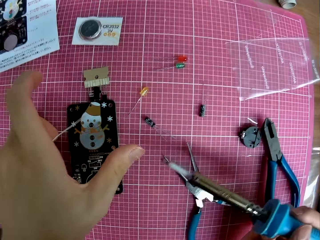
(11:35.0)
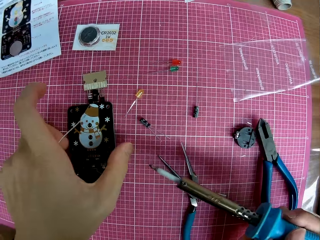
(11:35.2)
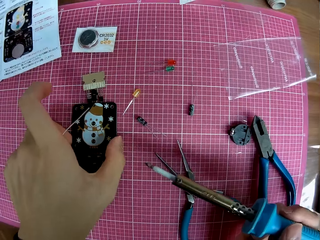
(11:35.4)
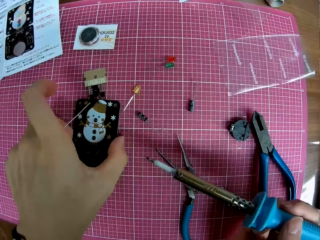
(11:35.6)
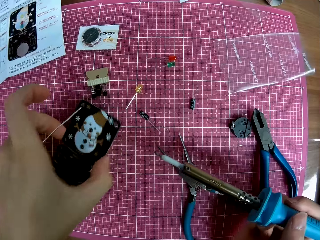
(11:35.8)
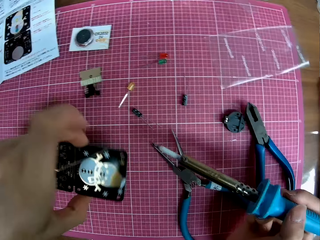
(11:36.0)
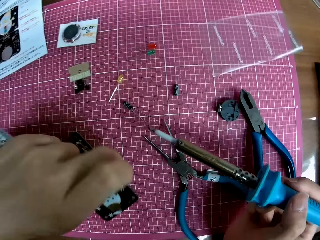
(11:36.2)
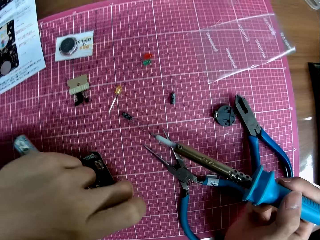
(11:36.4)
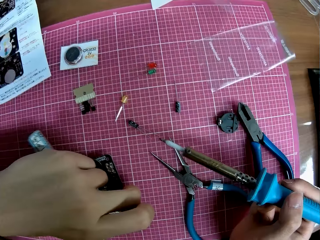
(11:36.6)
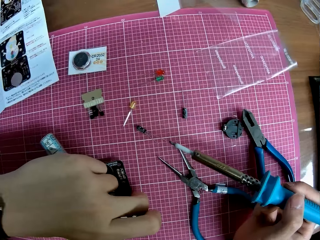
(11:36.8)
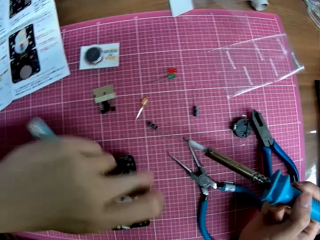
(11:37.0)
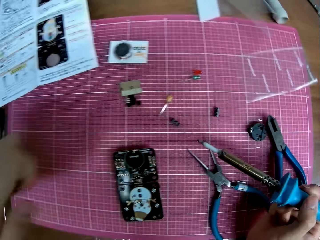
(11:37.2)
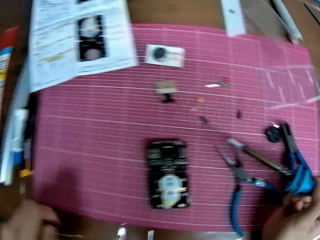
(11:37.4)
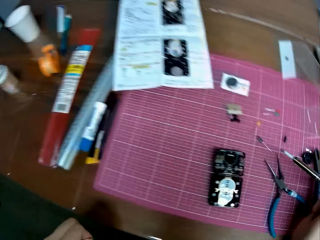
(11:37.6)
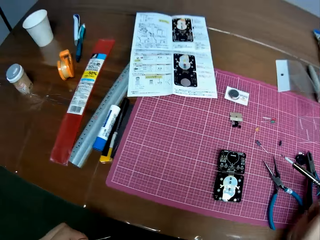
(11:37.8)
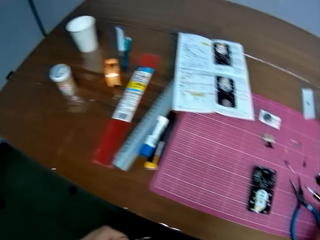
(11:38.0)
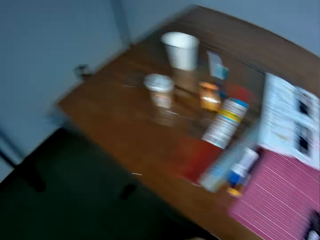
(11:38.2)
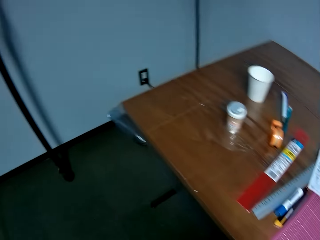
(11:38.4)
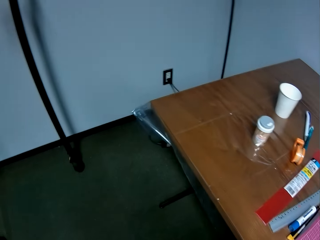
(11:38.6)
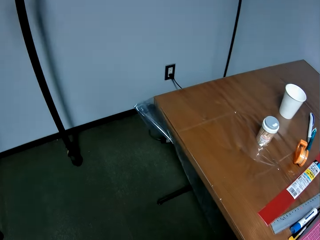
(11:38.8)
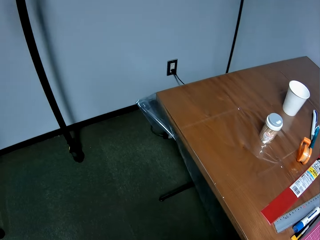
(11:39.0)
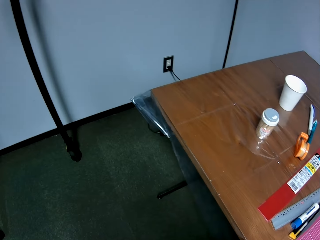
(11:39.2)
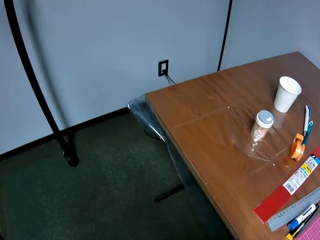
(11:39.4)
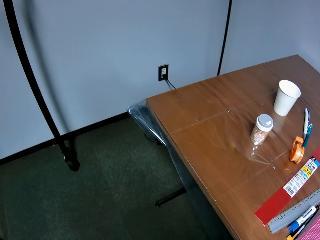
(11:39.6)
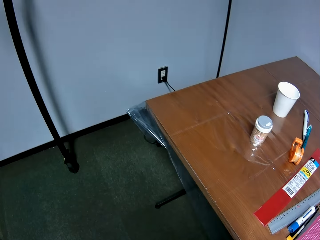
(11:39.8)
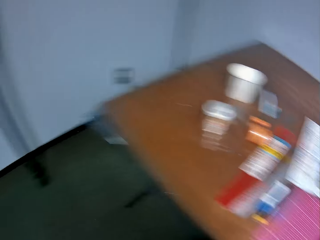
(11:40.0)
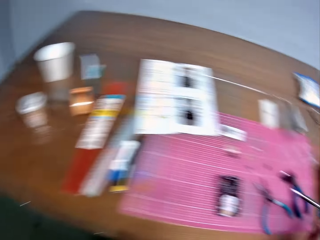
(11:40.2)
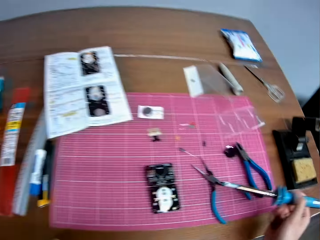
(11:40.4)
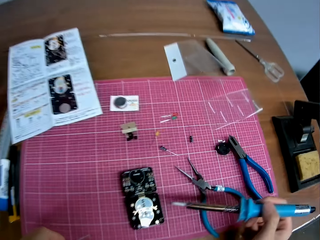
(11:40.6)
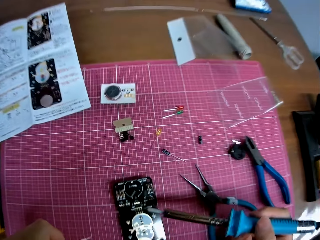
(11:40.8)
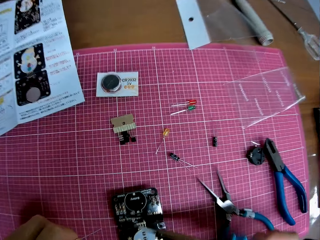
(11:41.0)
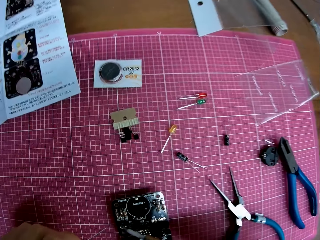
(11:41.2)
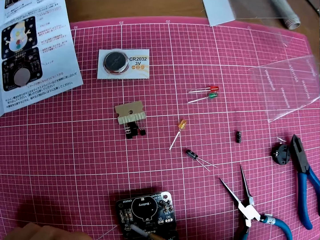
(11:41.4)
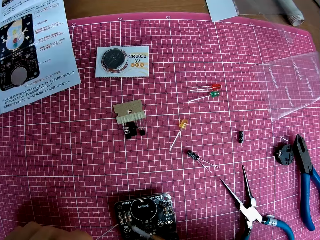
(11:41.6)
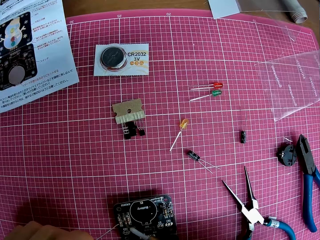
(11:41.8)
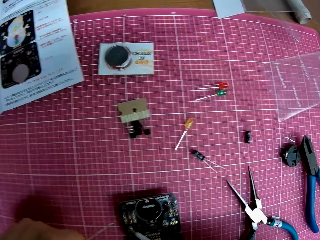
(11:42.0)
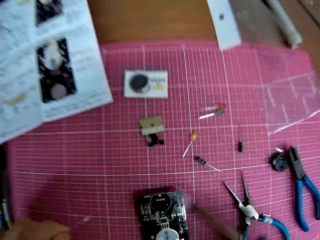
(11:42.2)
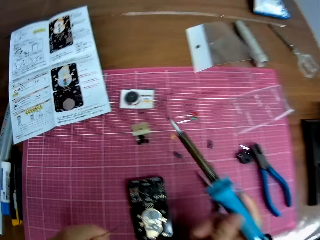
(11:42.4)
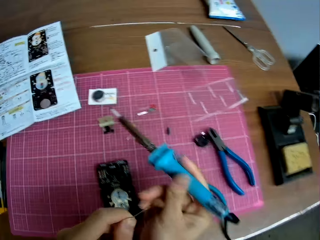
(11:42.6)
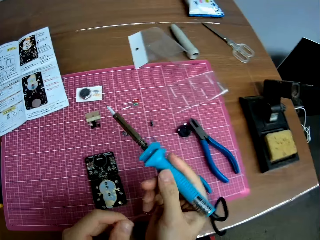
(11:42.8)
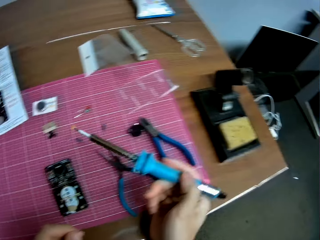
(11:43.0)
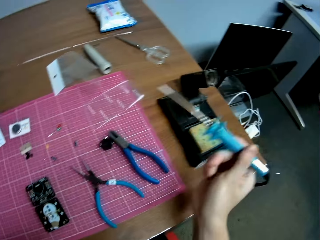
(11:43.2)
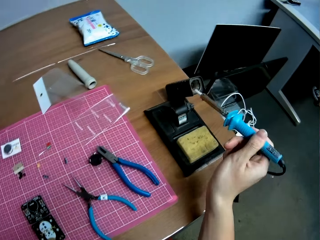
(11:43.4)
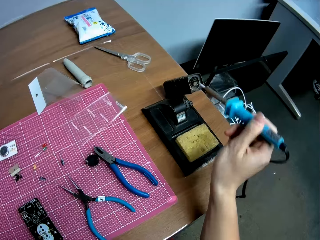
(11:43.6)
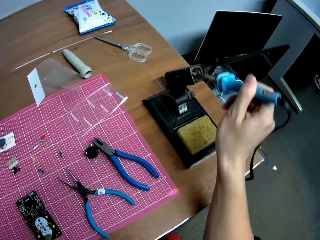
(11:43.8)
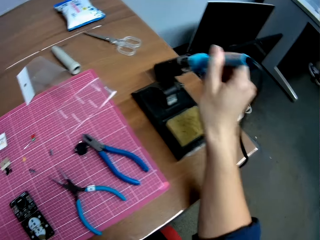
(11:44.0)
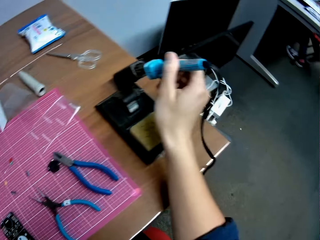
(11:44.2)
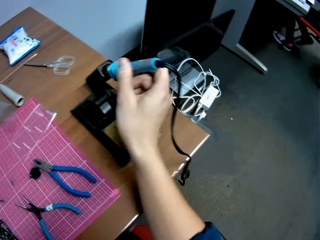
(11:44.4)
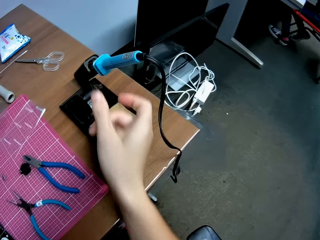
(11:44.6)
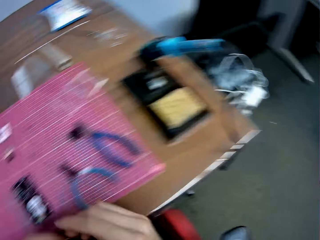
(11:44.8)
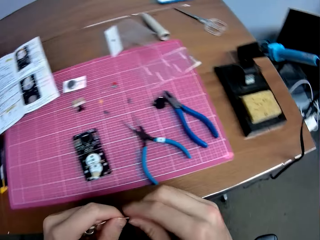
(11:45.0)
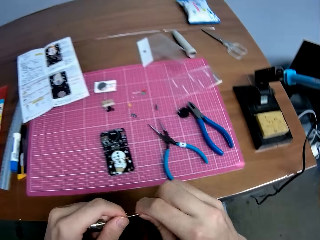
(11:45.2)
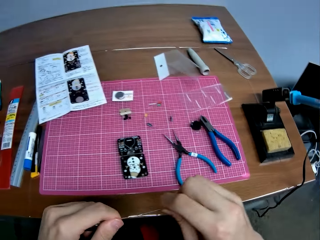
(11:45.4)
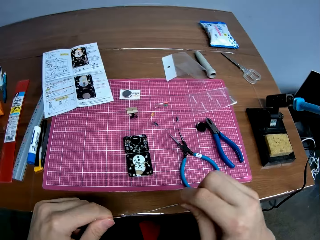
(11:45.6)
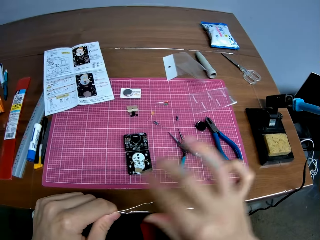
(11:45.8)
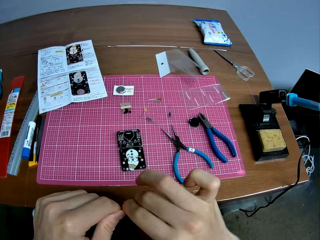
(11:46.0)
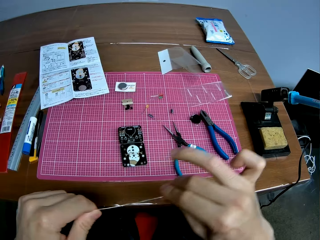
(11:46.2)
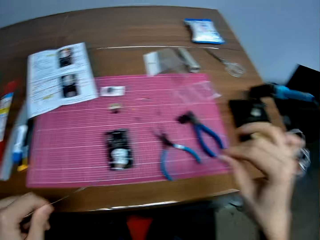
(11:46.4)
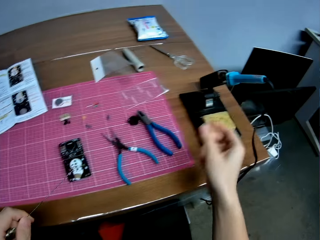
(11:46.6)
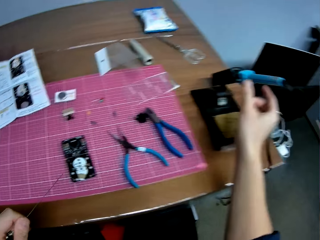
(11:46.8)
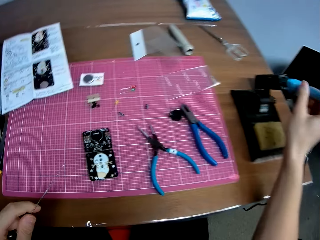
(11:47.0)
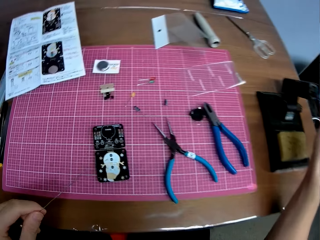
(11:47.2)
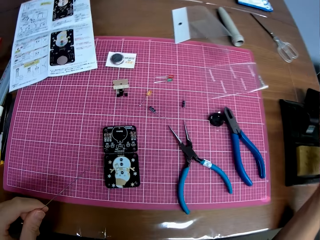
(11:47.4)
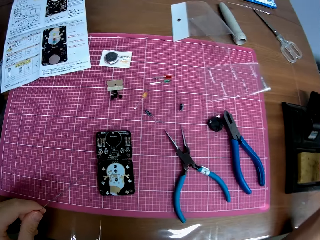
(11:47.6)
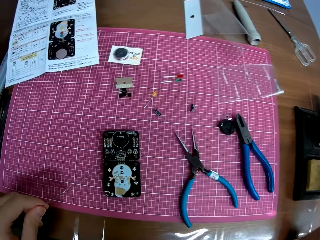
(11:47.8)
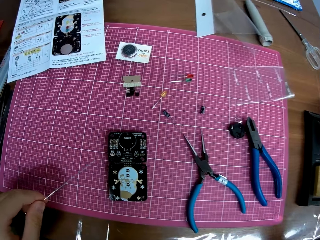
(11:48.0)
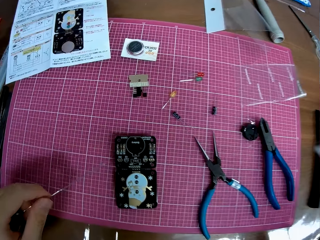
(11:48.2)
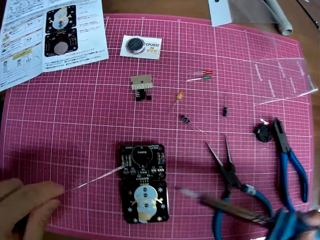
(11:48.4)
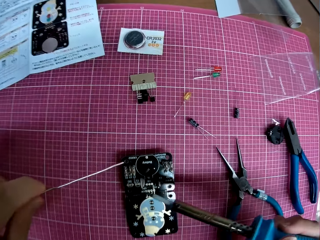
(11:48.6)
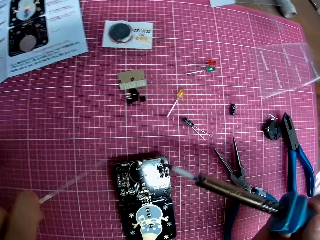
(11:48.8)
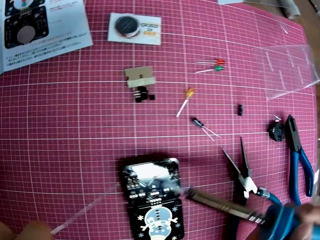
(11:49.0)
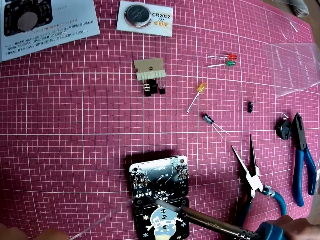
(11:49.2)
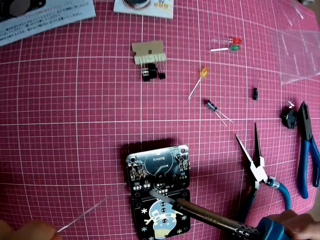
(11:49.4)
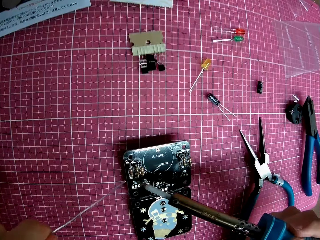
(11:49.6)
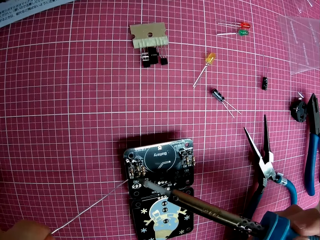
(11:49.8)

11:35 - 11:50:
The camera wearer turns the panel or motherboard on the table. He looks around the room. He solders the panel on the table with the solder and the soldering iron. He stops burning the motherboard with the soldering iron. He puts the soldering iron in the soldering iron stand. He straightens the solder with his right hand. He wipes the wire with his hands. He picks up the soldering iron from the stand.

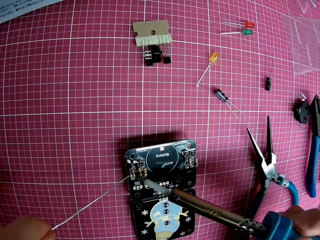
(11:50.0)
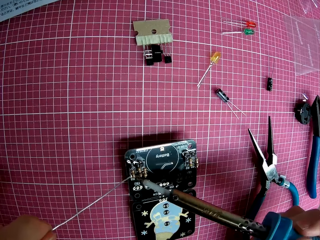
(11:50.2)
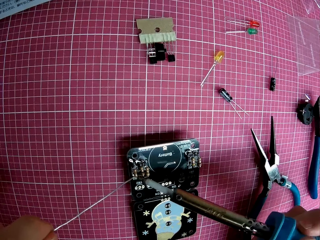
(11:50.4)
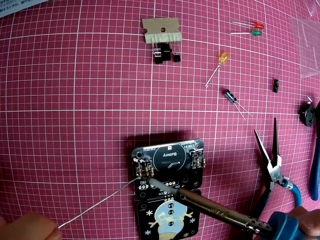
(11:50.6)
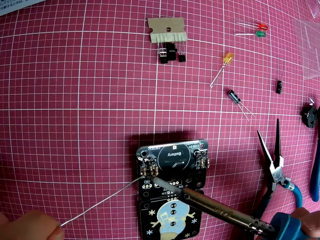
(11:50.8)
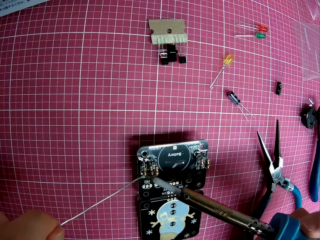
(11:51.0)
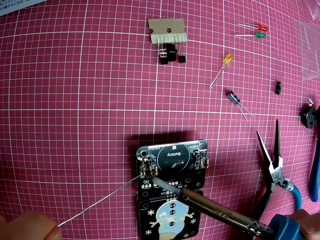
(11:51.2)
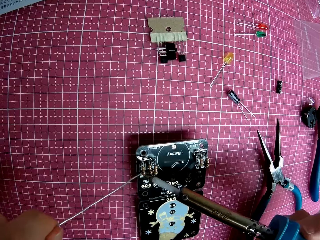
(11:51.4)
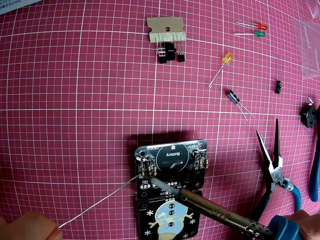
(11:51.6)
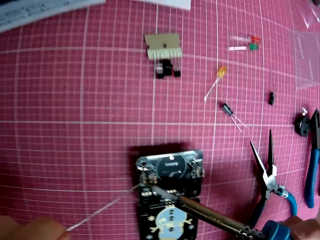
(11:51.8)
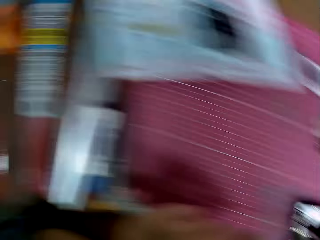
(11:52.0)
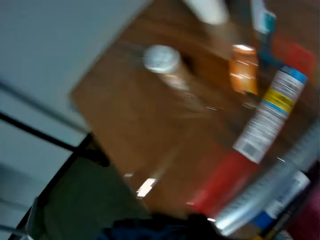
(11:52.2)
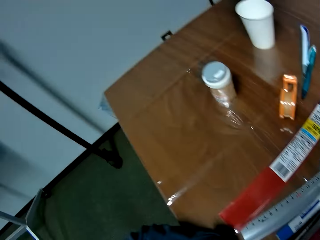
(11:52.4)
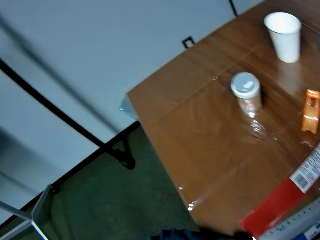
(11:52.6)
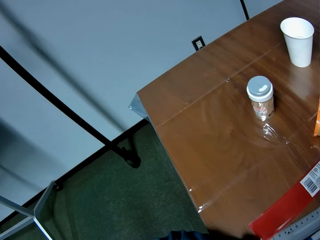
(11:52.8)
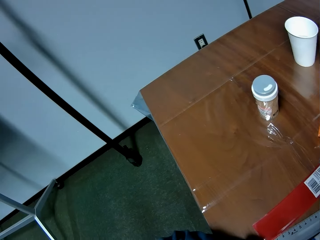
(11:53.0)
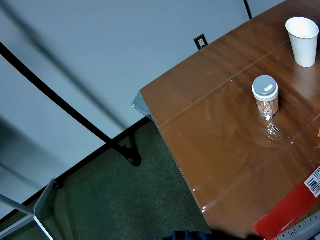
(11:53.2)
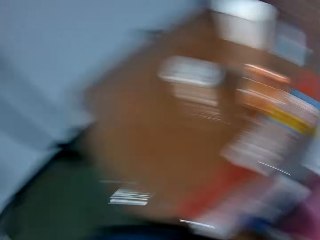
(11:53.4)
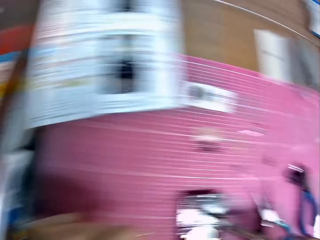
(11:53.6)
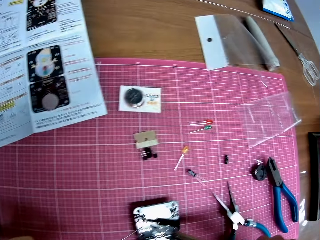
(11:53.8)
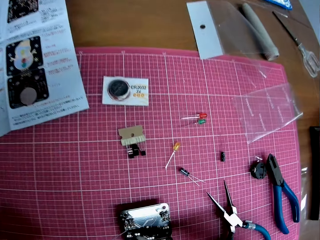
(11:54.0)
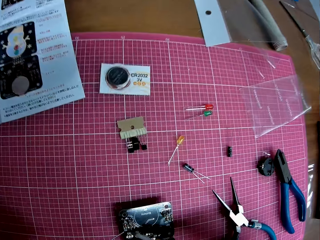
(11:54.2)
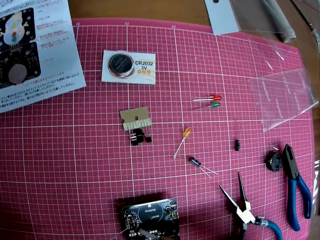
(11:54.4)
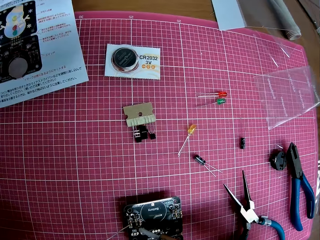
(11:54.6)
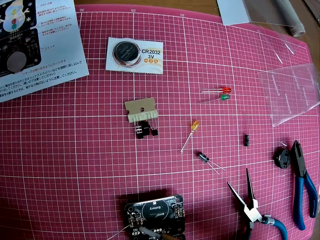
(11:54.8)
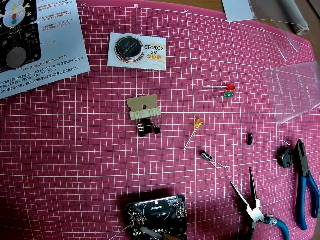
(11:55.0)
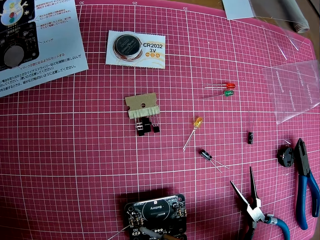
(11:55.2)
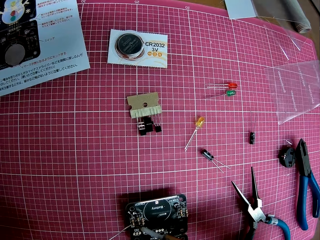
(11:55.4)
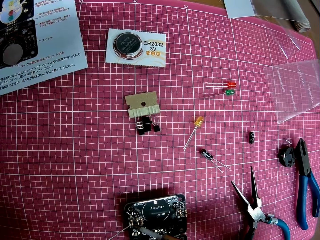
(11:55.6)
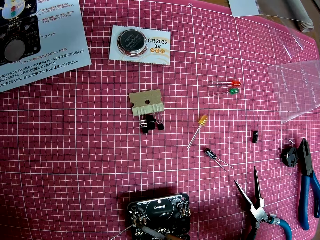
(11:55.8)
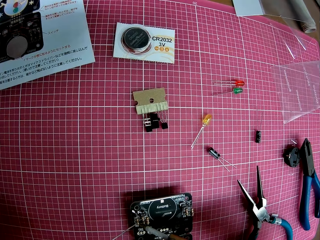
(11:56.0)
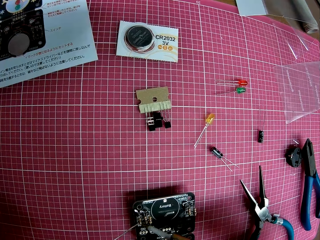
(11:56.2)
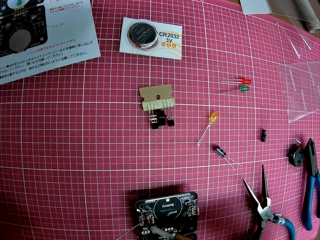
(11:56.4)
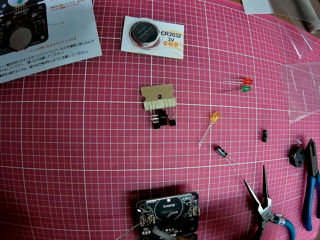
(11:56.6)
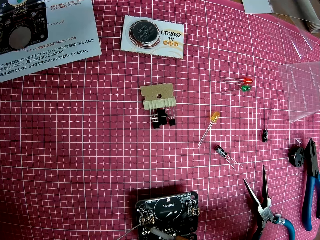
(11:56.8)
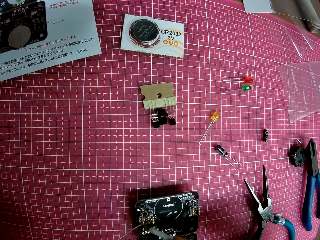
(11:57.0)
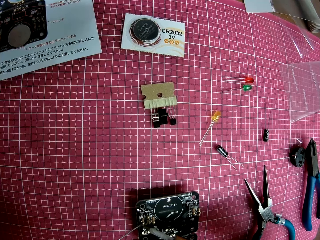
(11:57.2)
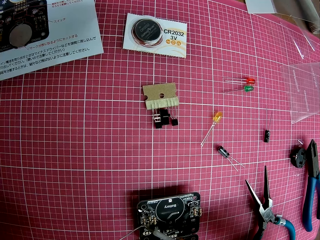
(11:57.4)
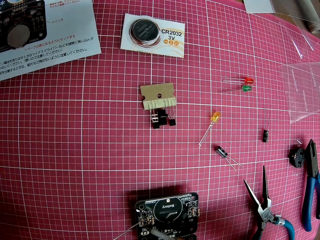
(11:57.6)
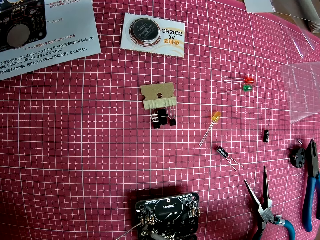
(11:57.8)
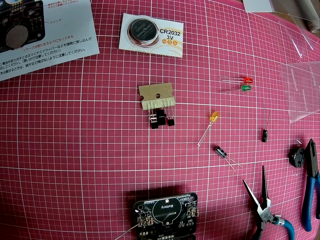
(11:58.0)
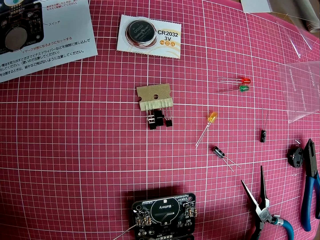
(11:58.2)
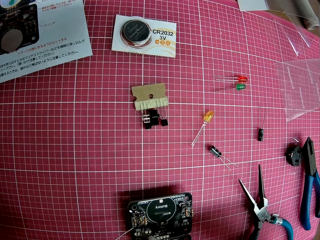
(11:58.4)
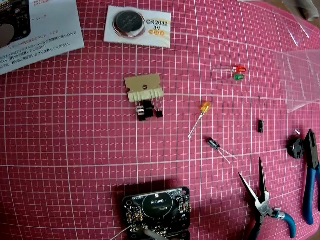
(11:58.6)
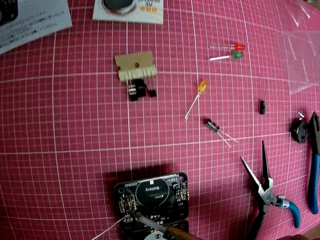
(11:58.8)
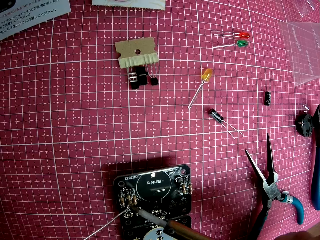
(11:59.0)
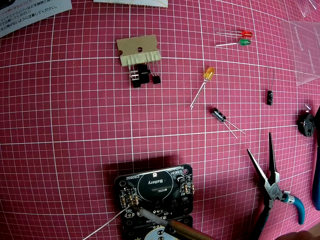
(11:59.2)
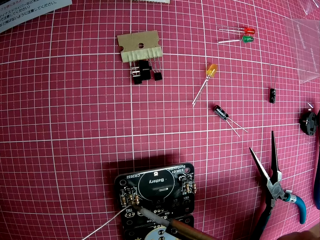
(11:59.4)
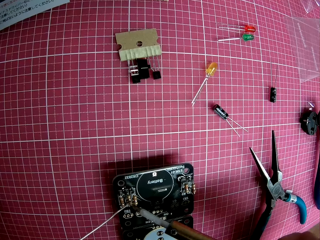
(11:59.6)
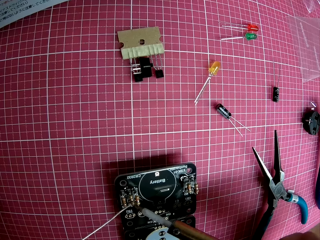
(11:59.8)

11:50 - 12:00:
The camera wearer solders the panel or motherboard on the table with the solder and the soldering iron. They look around the room. They burn the motherboard with the soldering iron.
